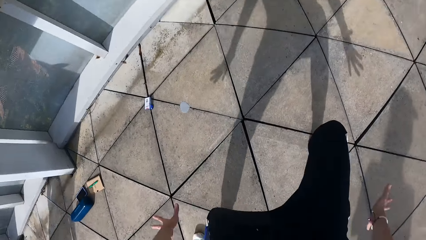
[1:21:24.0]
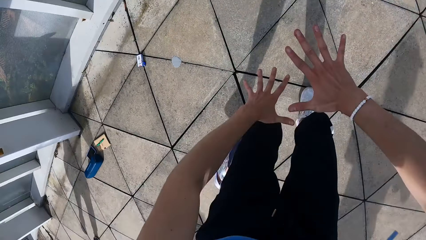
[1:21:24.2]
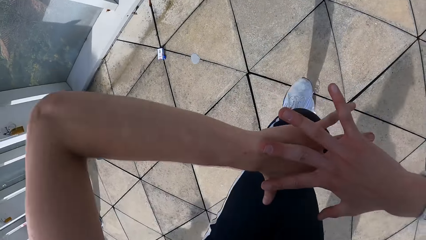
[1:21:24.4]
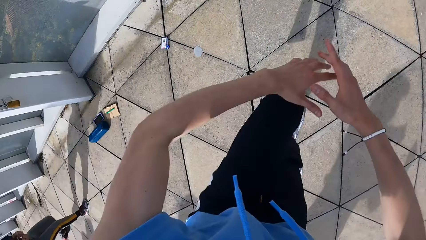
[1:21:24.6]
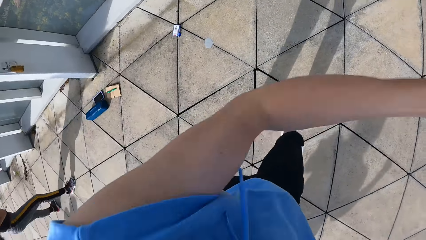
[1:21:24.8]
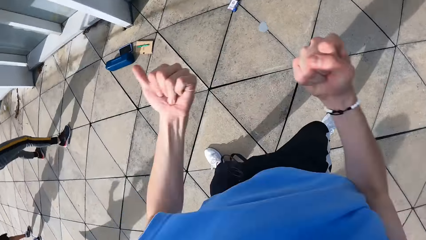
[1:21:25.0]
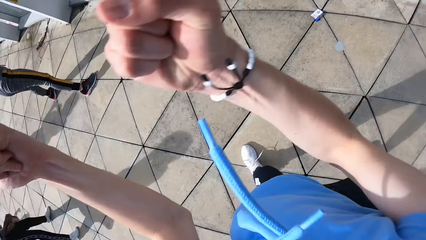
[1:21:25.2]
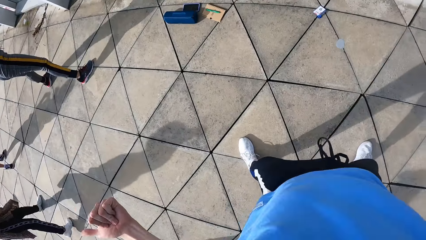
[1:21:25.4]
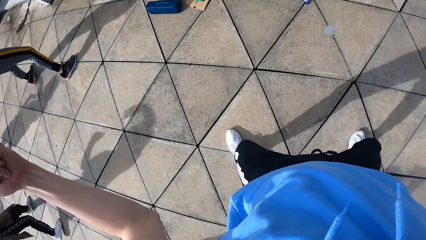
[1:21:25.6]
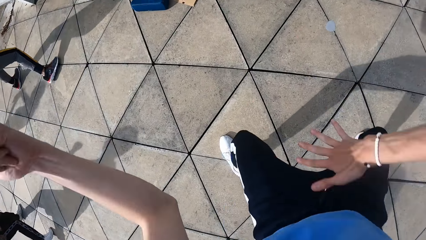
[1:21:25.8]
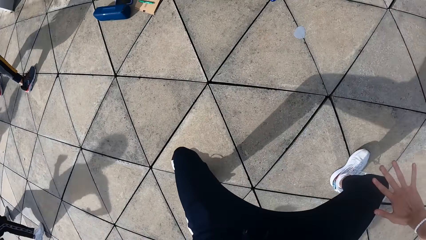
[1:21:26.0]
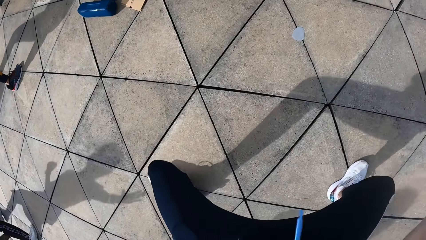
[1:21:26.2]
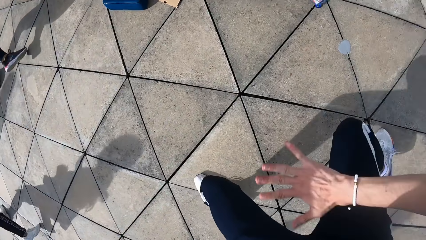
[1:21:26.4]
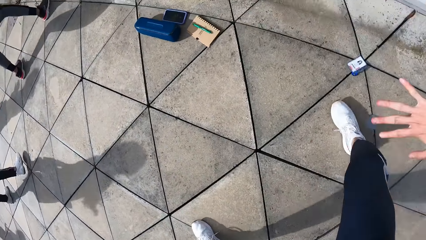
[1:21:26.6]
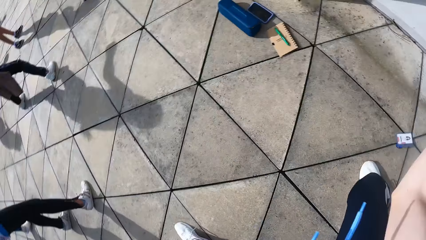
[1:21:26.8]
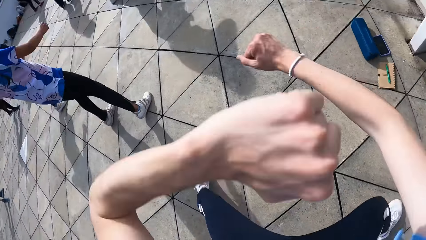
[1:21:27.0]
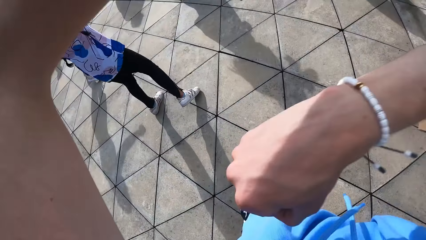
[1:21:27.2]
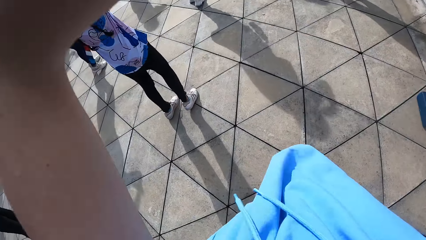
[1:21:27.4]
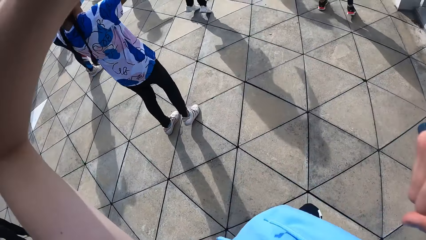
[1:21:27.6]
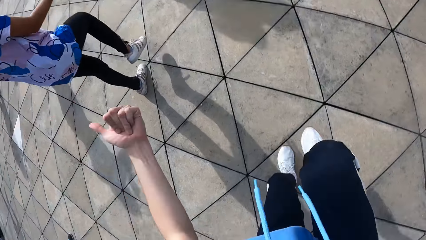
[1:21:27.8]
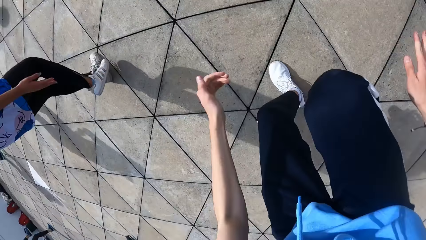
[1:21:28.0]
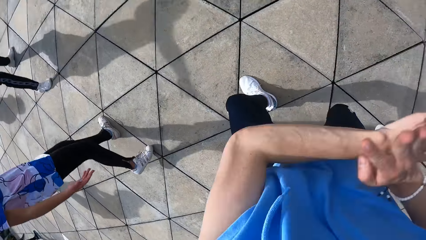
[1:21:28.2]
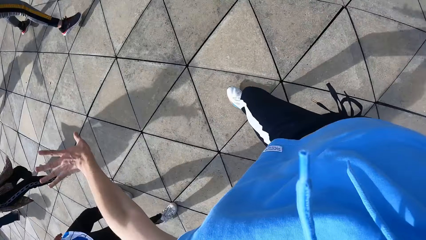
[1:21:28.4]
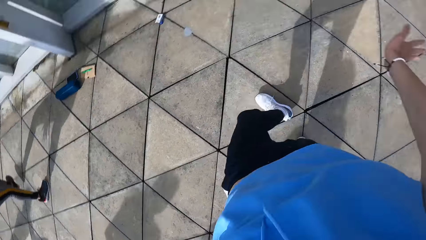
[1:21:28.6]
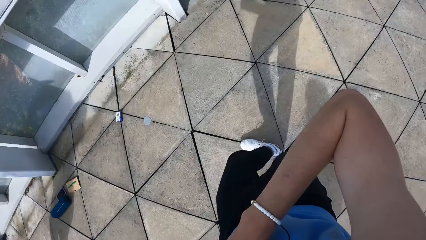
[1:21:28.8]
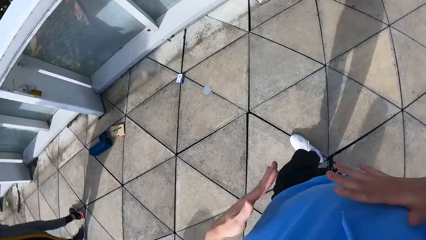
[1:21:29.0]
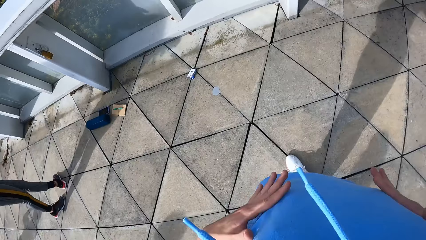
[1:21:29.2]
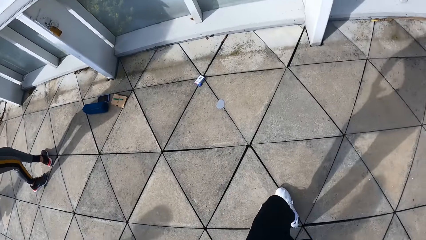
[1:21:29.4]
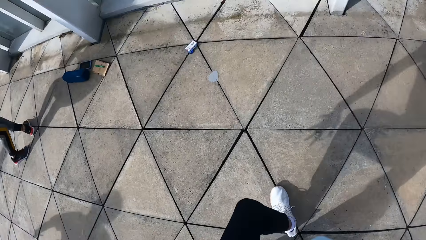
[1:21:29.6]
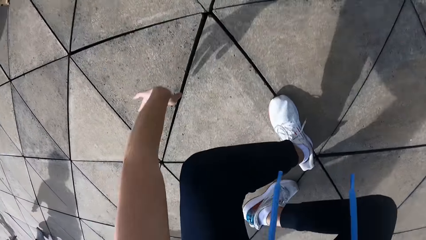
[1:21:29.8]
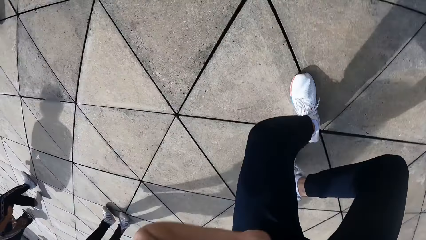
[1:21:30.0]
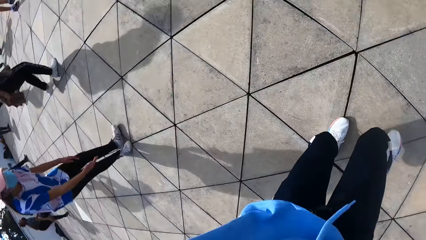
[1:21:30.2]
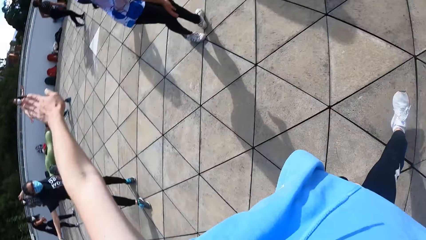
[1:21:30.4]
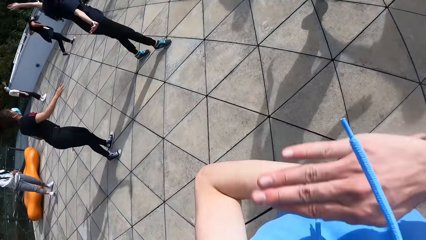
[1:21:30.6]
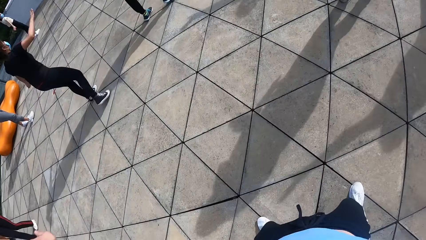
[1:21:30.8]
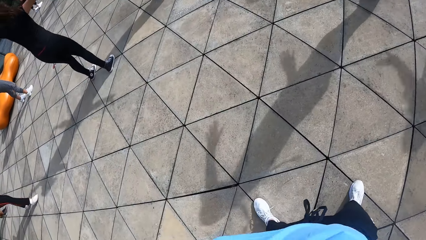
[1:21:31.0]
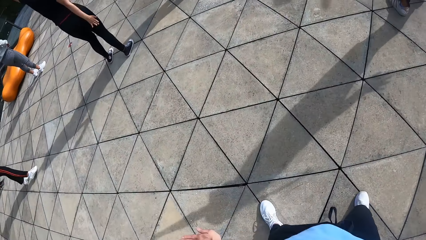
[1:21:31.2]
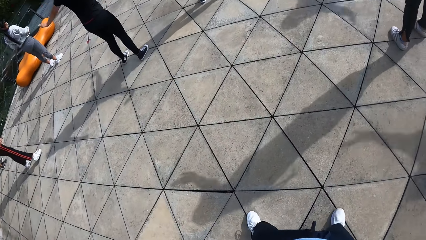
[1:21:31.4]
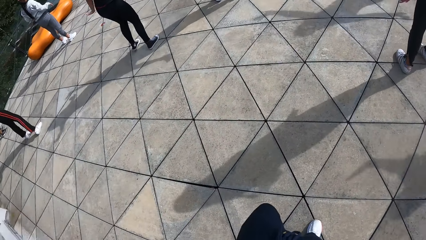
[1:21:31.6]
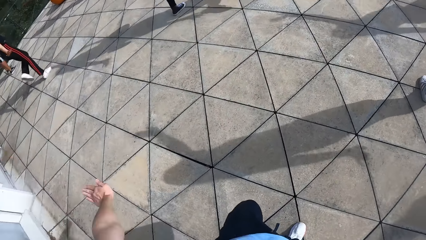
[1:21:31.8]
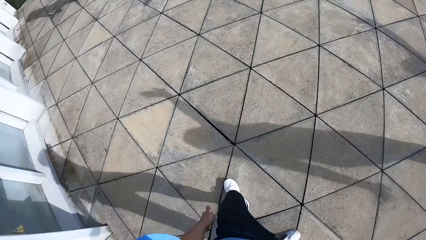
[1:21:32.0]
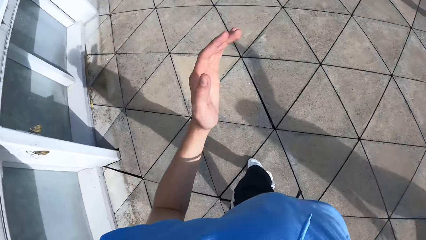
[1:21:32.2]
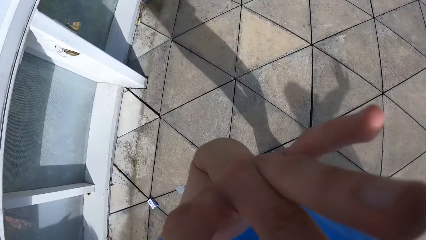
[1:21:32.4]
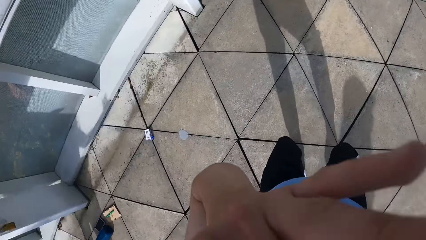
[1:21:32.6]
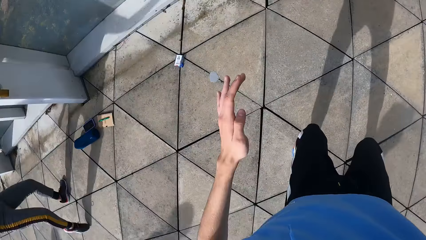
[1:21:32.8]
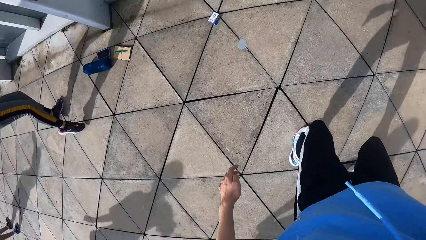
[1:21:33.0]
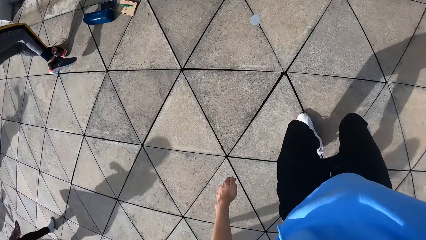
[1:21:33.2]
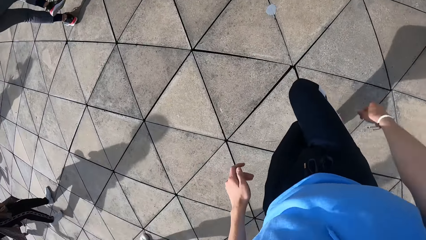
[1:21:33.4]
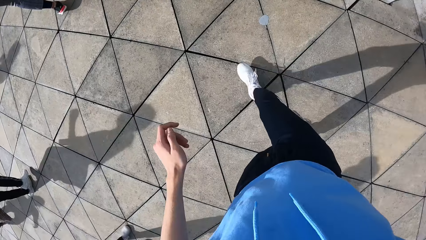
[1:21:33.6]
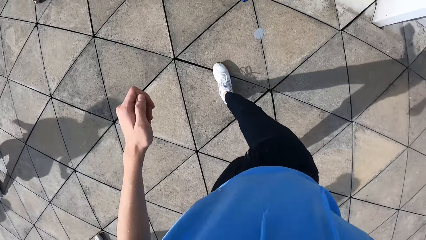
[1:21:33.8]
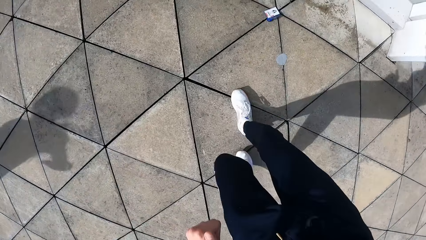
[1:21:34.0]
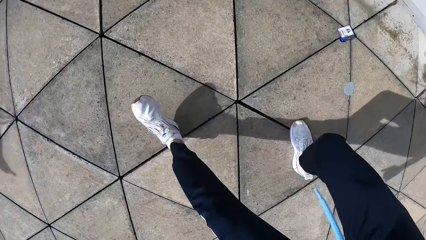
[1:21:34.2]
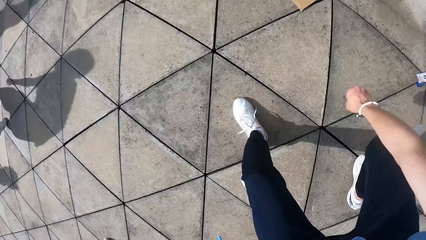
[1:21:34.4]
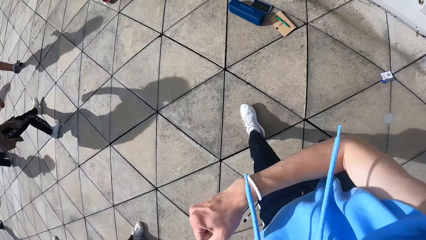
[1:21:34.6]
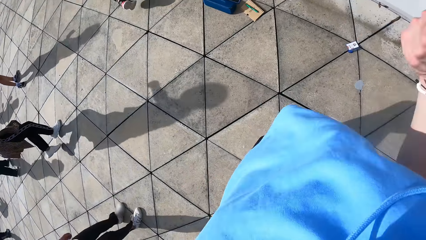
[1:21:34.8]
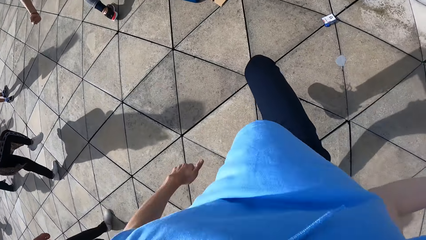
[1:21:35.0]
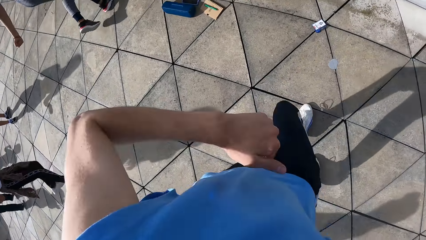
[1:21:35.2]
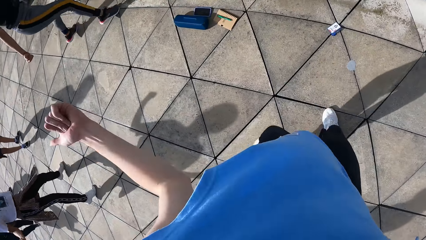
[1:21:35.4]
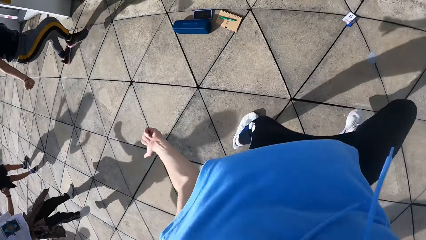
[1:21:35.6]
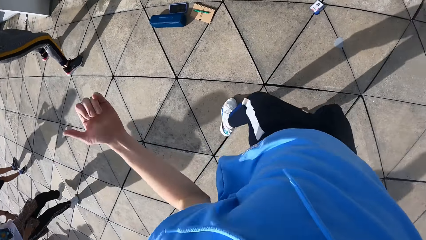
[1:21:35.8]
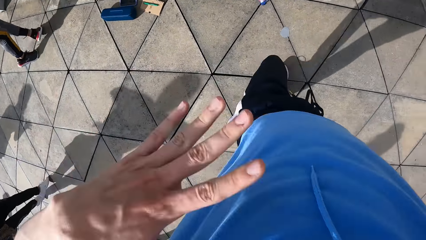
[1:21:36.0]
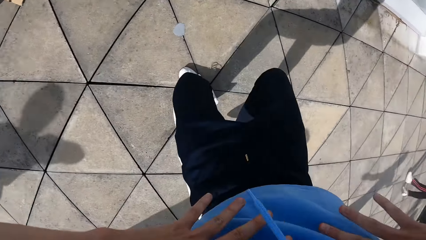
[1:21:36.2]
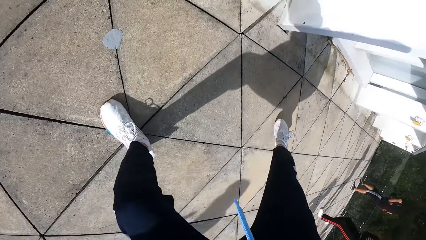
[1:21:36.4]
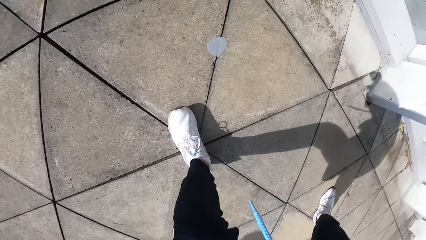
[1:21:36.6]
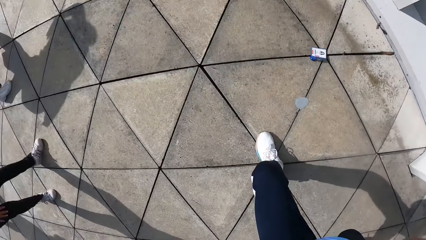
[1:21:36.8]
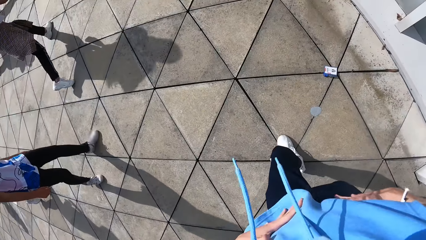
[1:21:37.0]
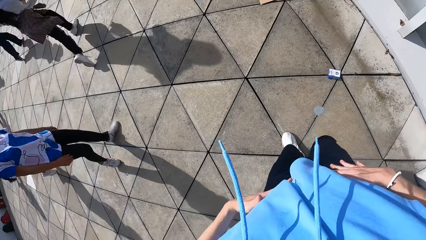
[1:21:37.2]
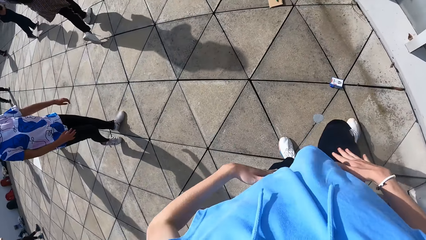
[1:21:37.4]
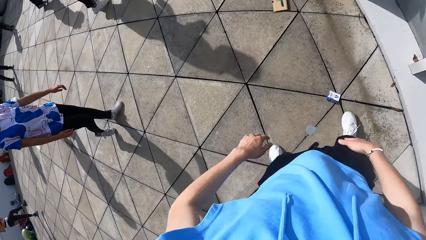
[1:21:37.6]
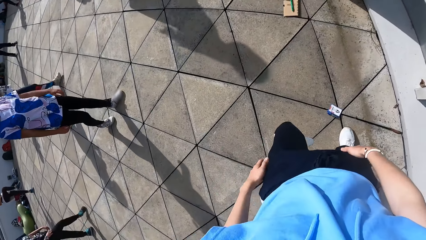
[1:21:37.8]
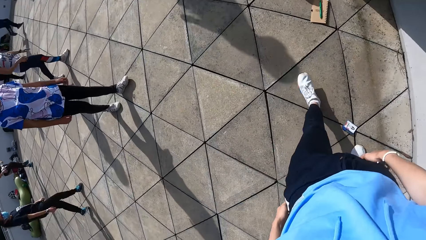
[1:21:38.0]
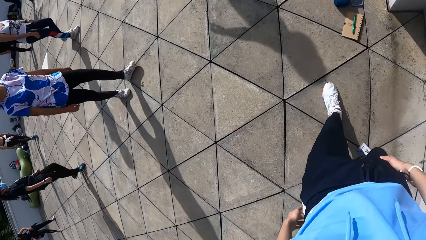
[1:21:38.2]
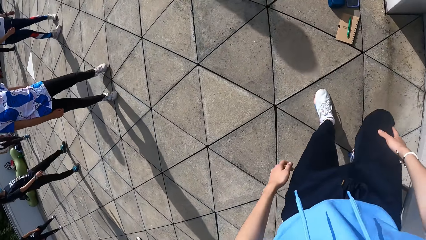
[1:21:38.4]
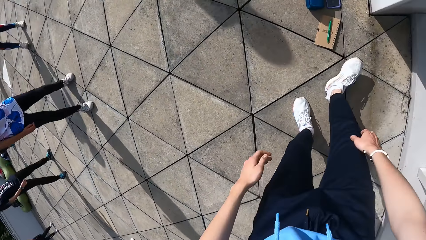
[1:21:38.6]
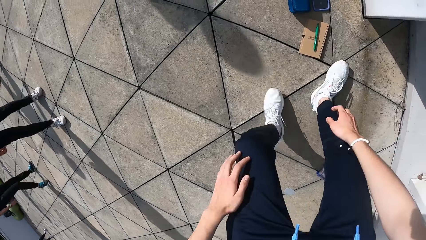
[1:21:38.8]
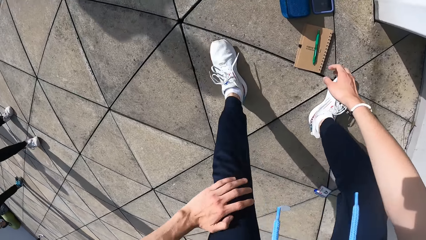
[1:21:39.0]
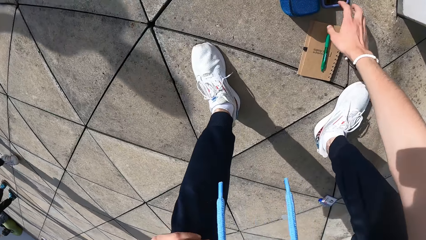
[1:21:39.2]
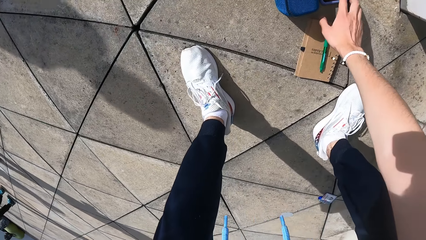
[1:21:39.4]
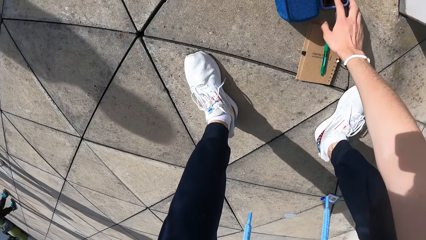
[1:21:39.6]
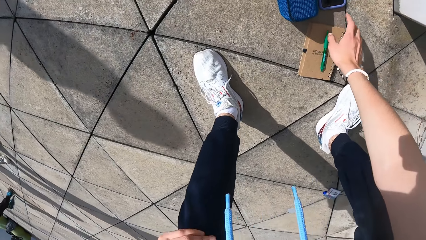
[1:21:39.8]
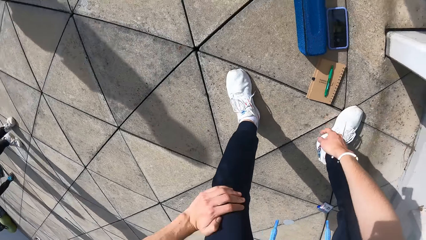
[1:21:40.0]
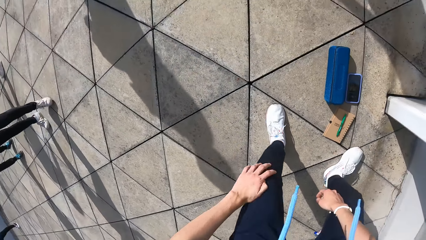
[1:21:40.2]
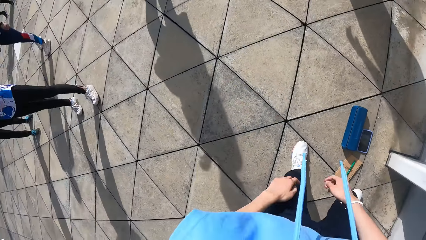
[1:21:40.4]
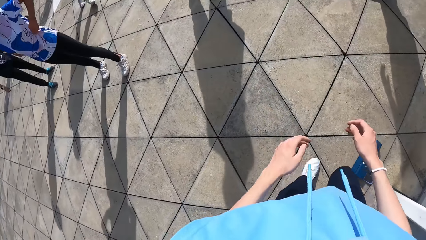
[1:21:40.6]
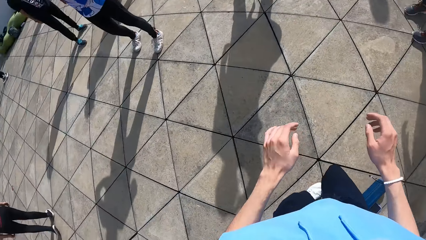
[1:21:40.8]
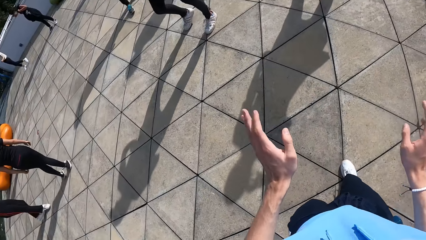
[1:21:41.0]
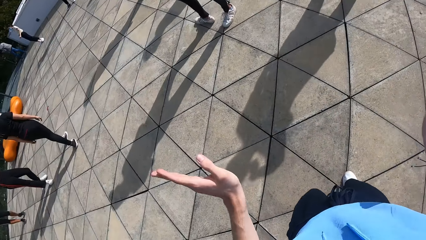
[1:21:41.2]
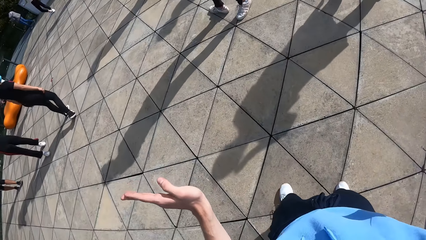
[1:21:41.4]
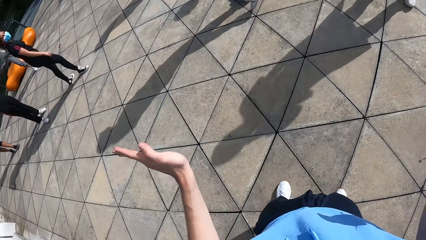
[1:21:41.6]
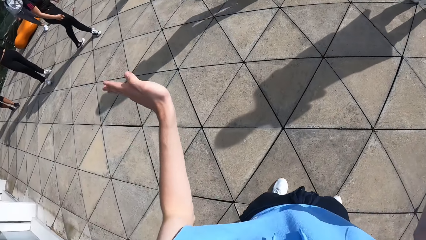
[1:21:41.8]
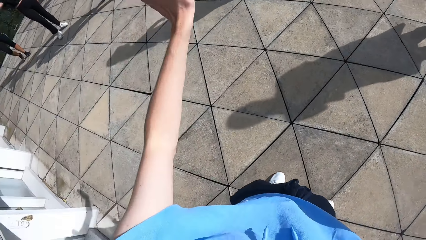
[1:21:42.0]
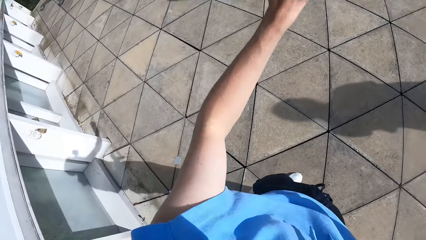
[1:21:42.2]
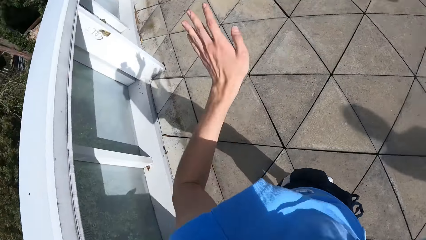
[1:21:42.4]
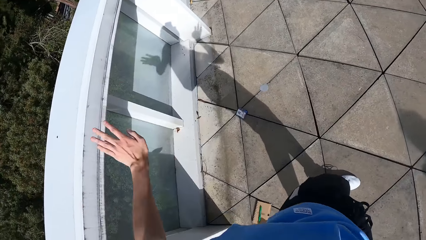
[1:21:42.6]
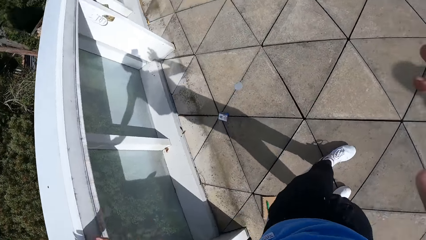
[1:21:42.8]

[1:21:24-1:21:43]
The camera wearer bends down. She presses the phone on the floor with her right hand. She gesticulates with her left hand.
